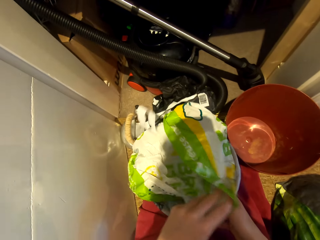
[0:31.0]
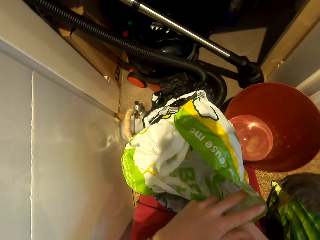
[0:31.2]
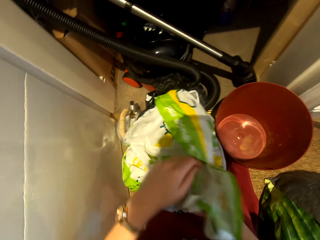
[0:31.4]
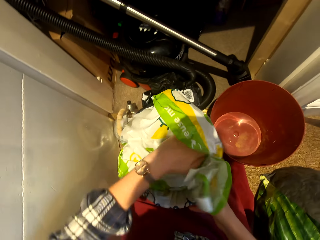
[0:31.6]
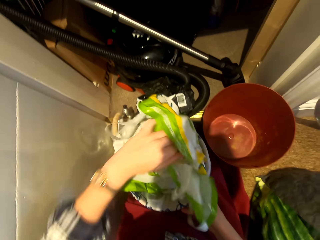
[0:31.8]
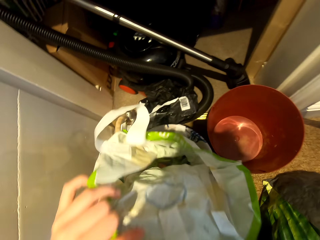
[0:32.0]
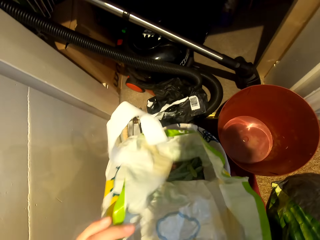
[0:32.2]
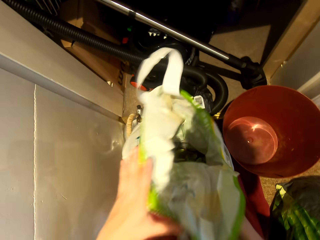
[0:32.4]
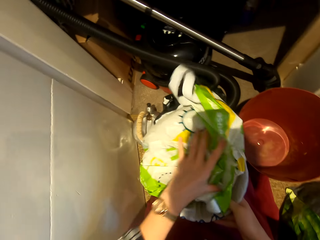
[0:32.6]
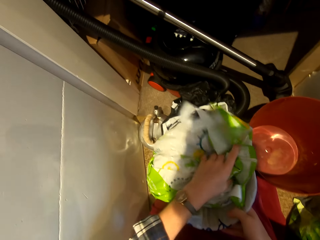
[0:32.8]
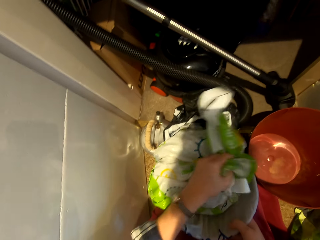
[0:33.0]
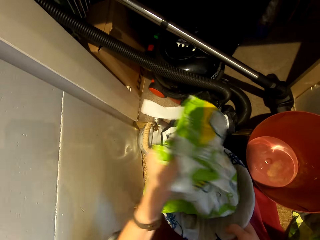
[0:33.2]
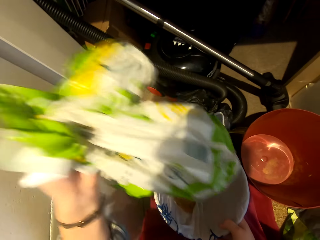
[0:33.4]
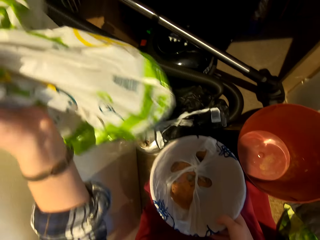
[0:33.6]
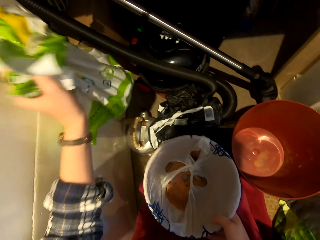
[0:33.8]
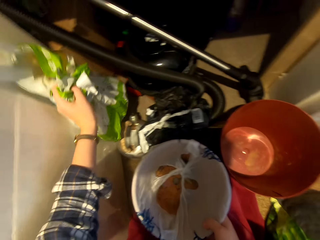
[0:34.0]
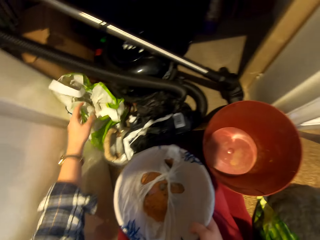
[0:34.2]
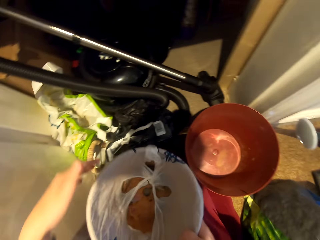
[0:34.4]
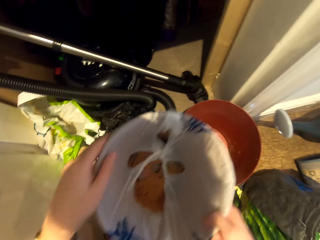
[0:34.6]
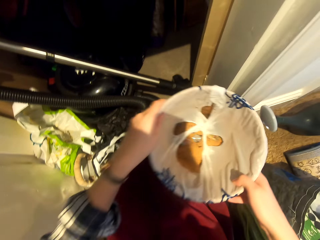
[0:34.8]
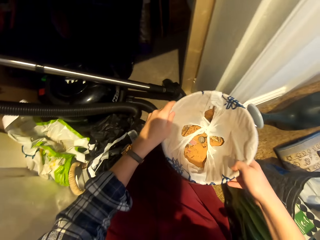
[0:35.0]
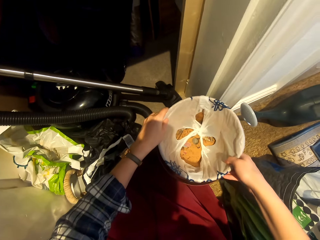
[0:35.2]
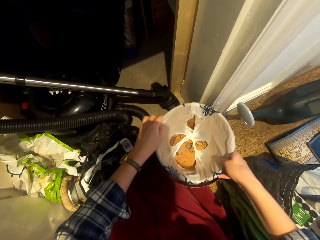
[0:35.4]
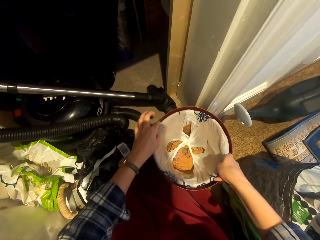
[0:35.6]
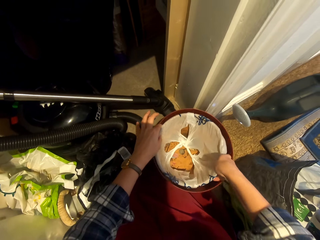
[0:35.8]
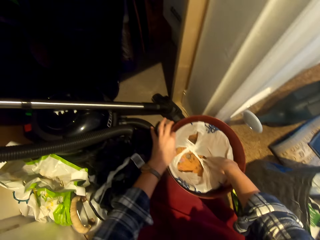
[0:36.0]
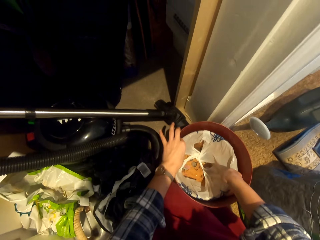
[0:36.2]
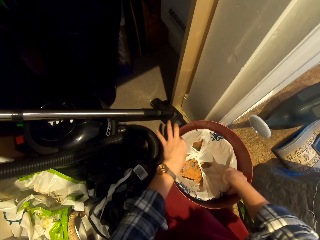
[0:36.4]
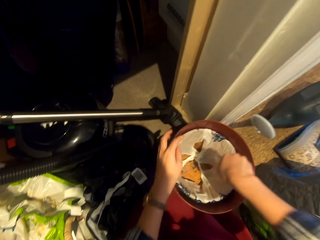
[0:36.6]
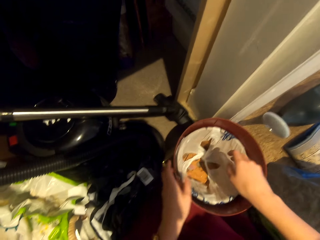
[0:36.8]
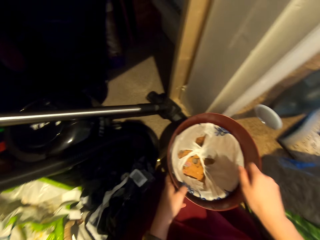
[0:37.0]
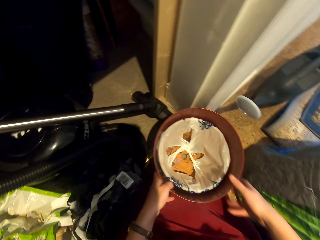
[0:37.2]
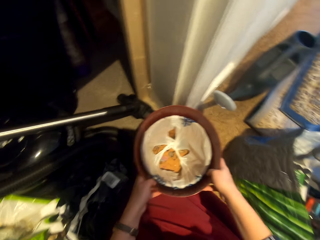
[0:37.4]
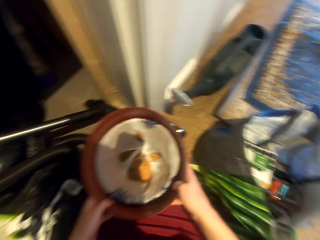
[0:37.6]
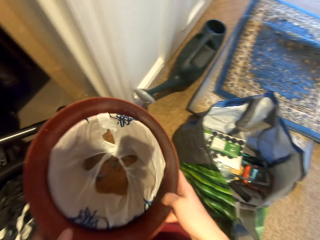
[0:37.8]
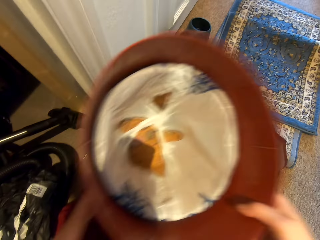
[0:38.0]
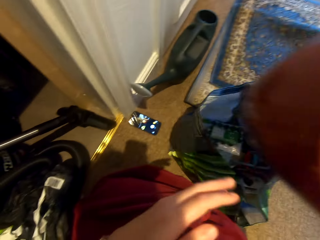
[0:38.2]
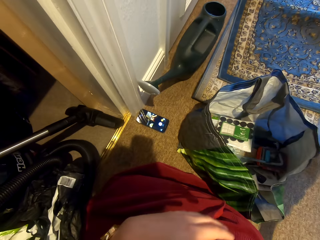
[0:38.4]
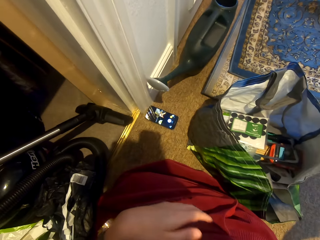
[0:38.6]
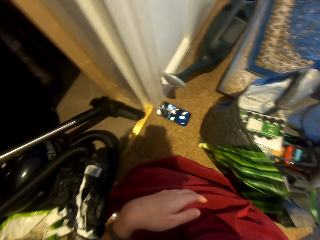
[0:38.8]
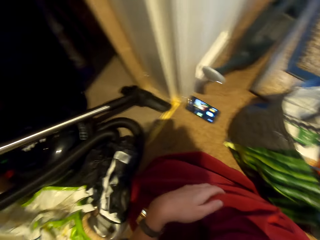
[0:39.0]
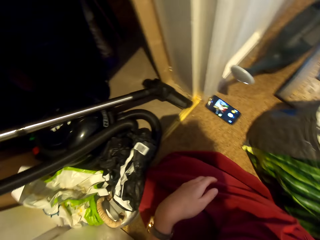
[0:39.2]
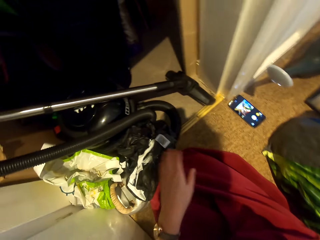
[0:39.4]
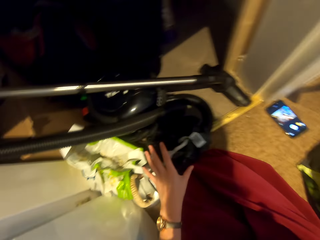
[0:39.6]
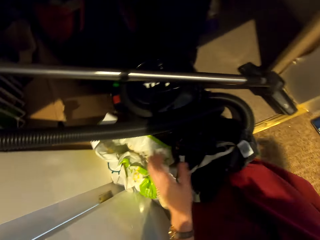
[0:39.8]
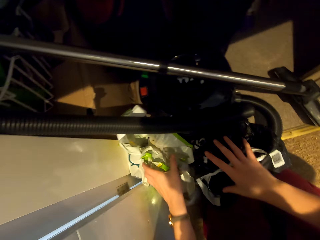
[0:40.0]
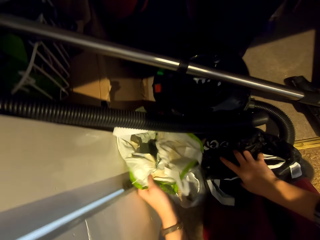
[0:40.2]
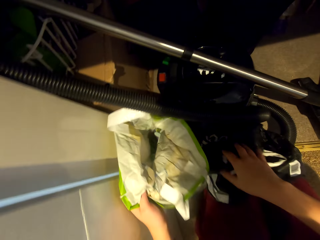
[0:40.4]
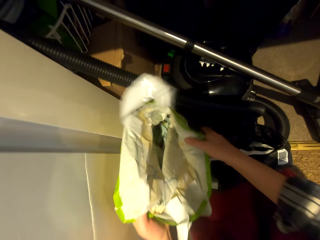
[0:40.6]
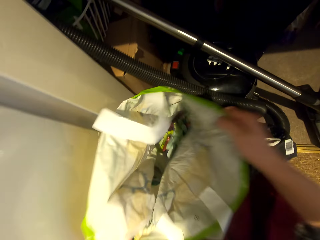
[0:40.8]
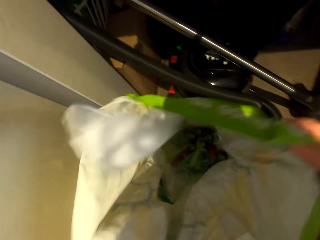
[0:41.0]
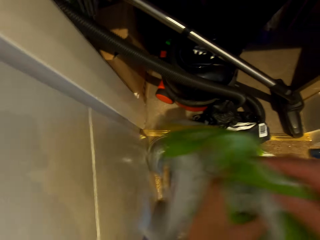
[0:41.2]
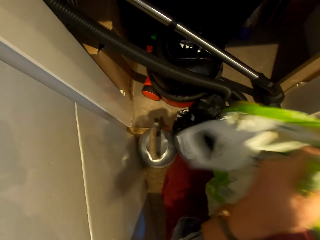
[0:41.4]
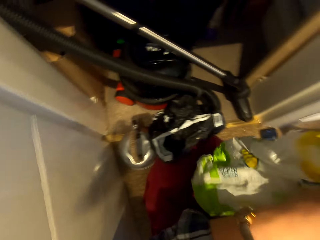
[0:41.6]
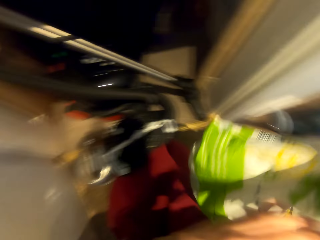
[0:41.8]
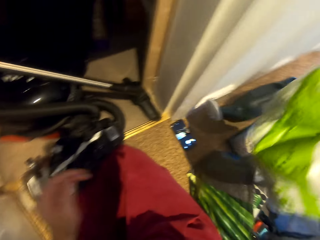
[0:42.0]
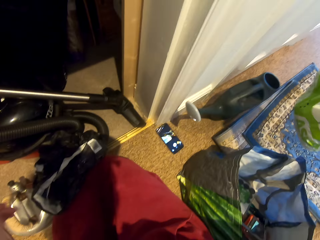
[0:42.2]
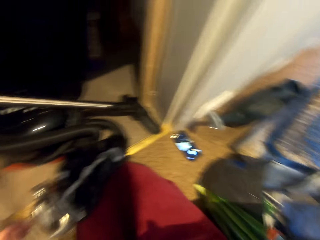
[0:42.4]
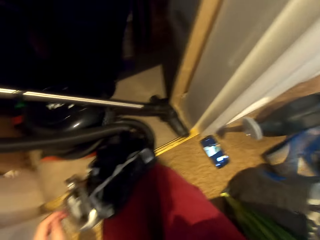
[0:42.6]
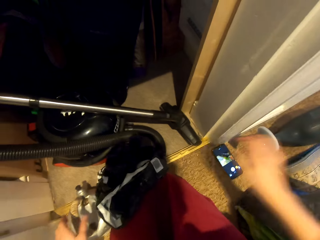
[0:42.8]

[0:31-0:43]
The camera wearer removes the bag from the flower pot. They put the polythene on the floor. They hold the flower pot. They pile the flower pot. They put a plastic container on the bucket. They carry the bucket. They put the bucket on the floor. They touch a vacuum cleaner. They take the polythene from the floor. They hold the bag with the other hand. They put the bag aside.

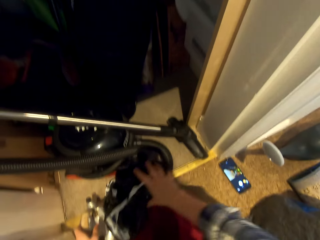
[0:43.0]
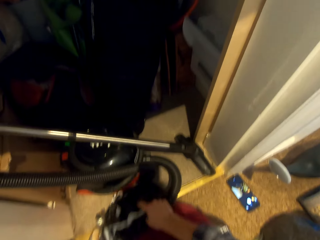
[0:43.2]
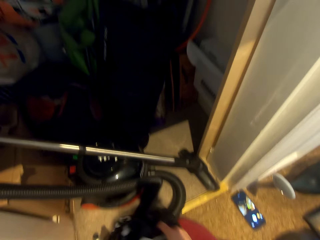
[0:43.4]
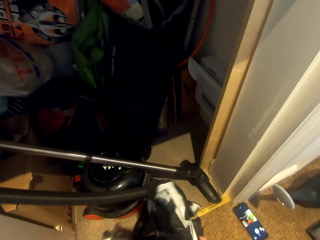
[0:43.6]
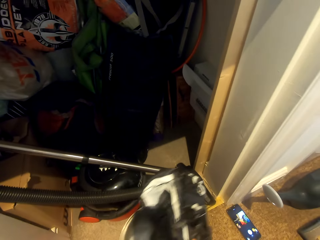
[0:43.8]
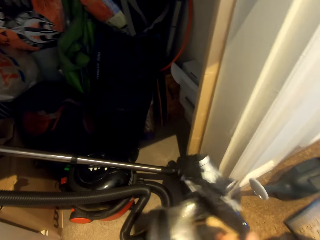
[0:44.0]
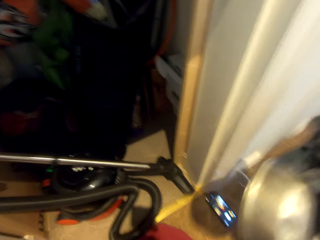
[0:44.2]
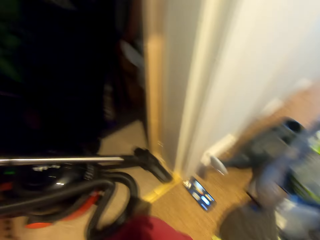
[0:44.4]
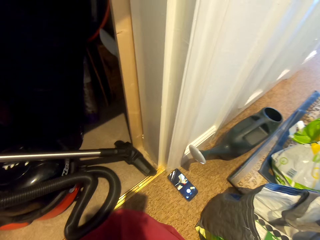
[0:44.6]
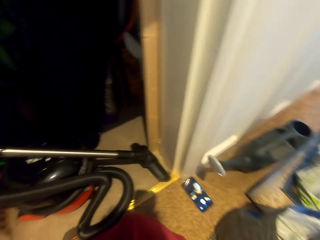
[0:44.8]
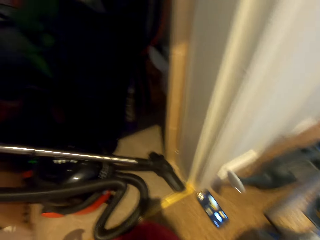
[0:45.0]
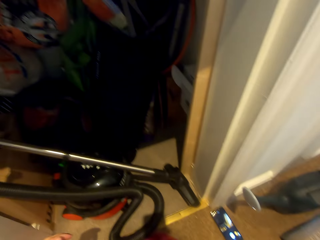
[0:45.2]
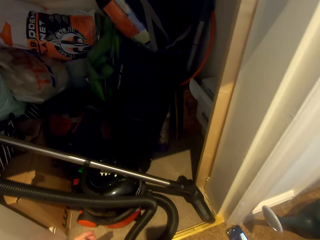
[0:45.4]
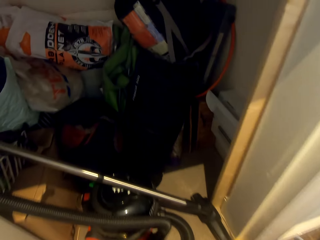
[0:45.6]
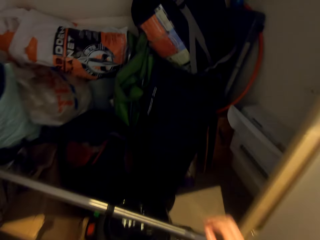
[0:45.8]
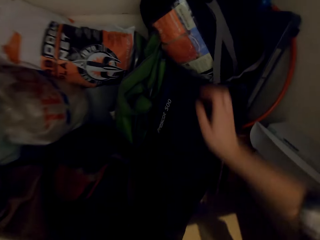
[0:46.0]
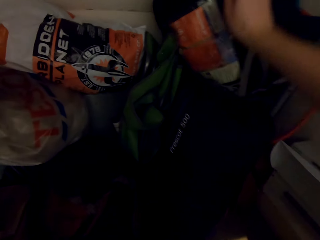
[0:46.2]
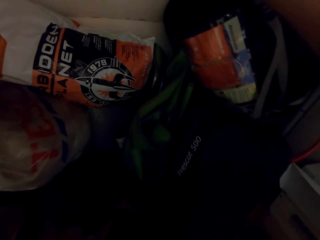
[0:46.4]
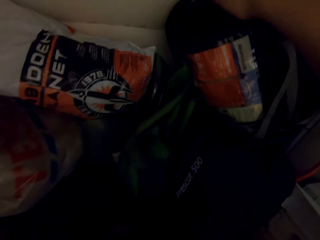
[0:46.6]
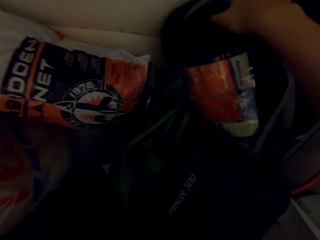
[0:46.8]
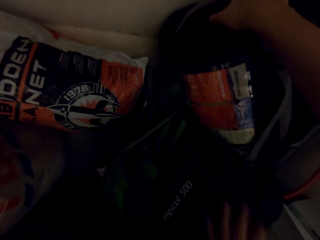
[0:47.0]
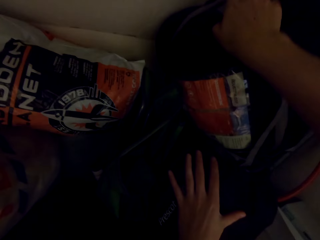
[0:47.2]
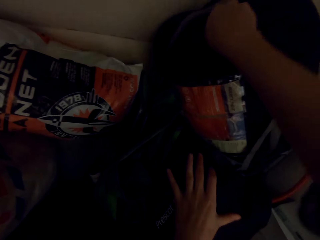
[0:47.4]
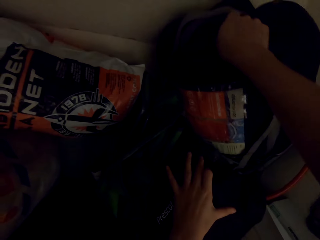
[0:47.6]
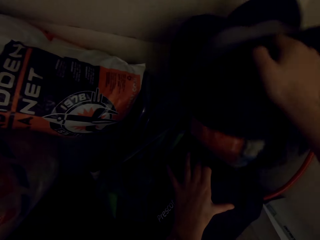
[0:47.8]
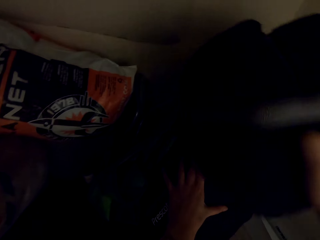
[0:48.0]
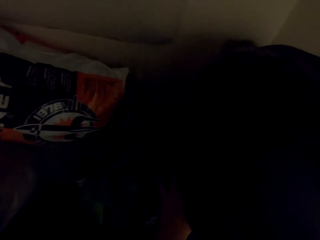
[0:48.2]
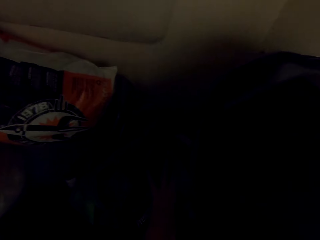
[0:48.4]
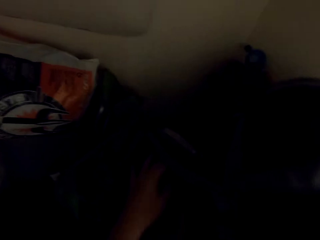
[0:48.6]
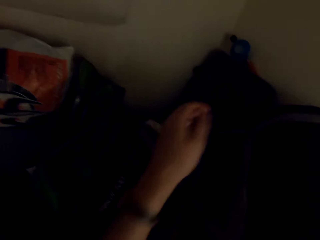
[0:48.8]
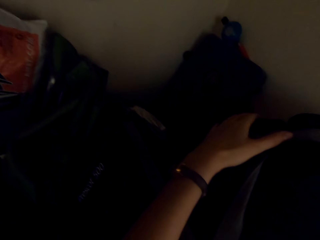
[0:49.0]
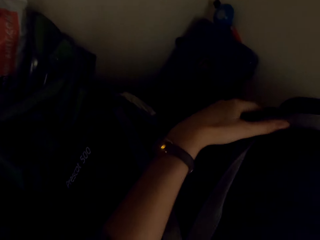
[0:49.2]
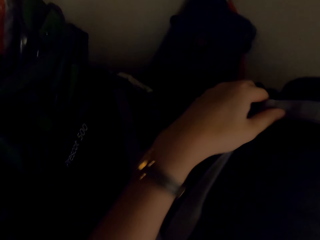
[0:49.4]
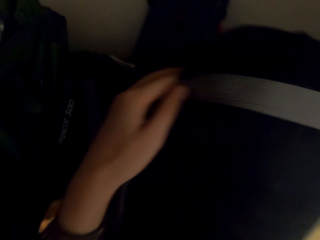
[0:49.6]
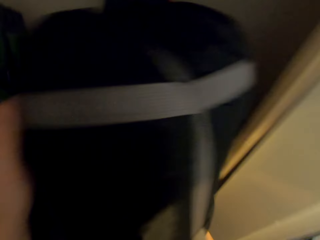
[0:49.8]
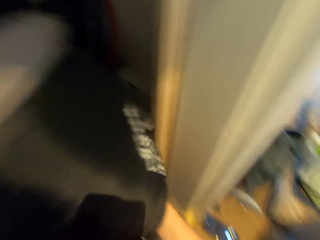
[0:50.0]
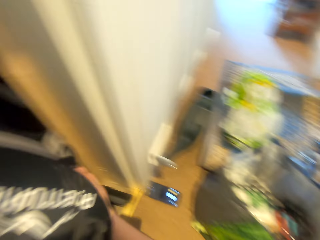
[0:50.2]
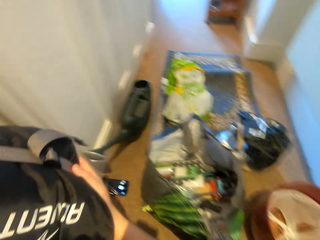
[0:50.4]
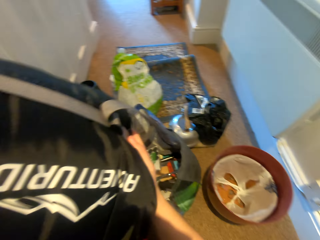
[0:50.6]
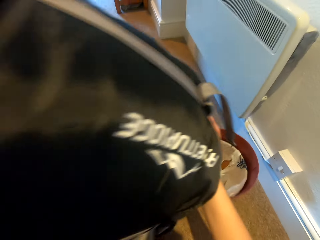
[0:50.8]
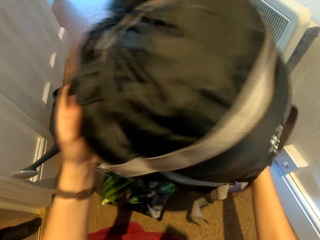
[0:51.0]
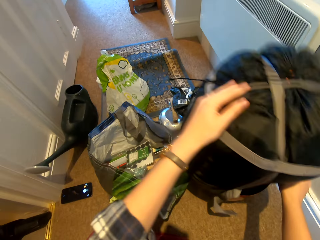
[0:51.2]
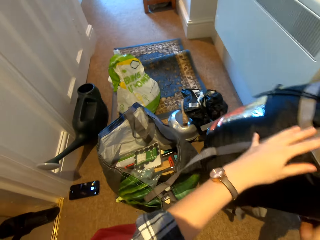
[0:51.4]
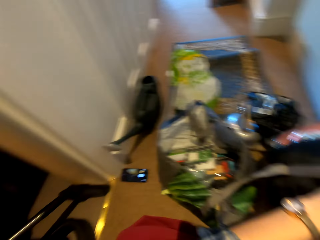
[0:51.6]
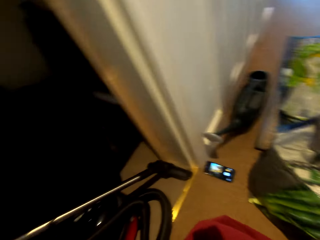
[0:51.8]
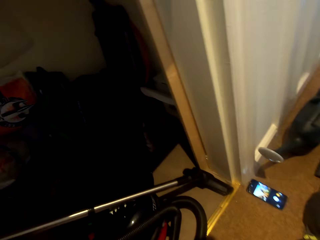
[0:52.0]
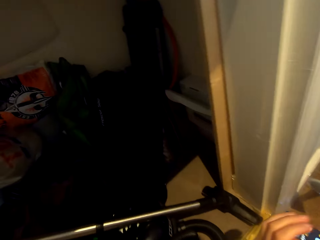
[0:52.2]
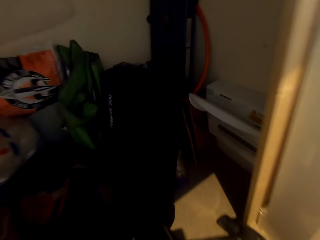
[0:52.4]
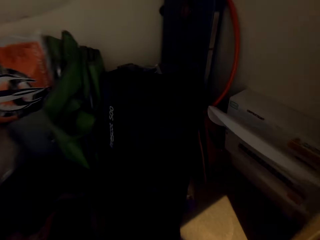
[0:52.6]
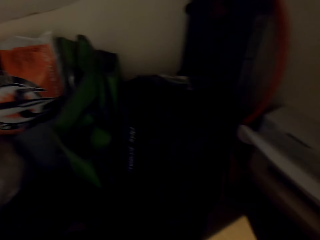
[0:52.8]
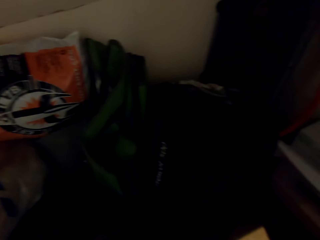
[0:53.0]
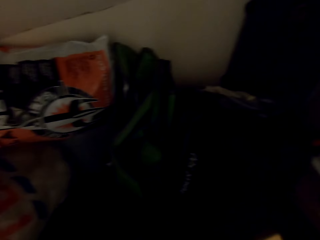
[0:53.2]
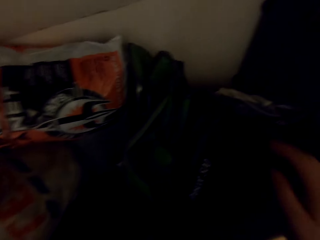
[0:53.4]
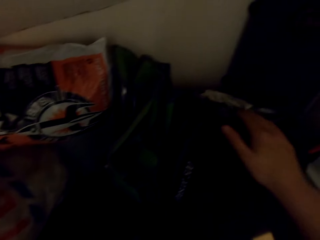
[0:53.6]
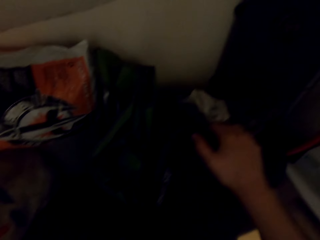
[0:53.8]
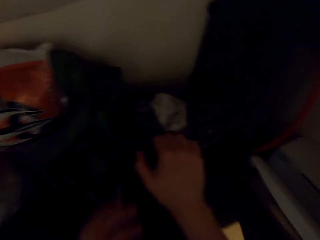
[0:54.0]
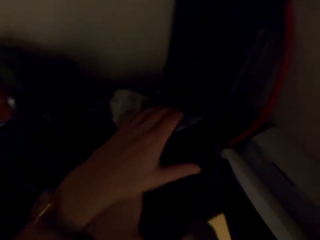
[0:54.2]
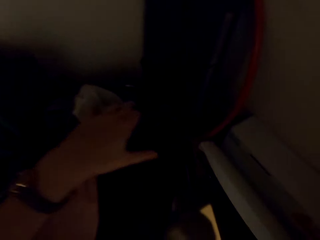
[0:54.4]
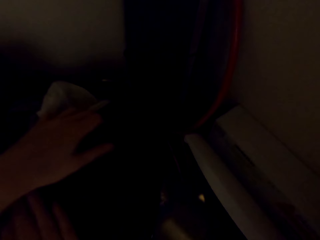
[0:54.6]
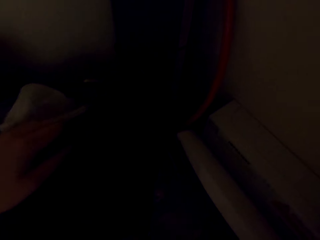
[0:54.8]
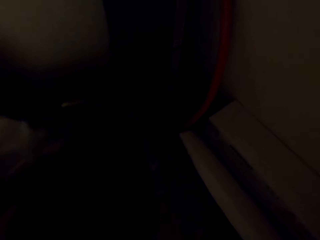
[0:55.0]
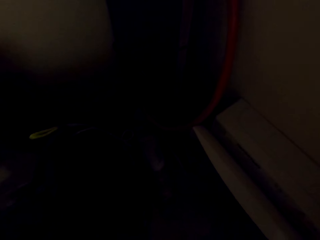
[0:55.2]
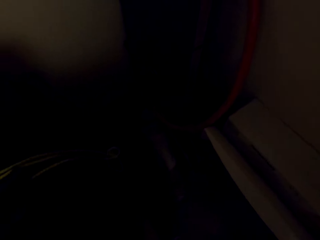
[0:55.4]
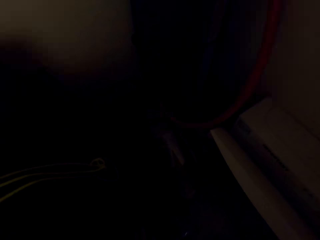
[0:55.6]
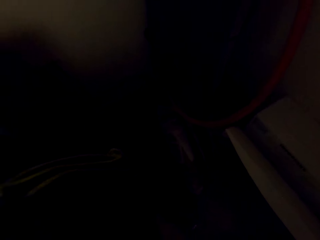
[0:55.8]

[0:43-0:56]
The camera wearer picks up the kettle. They take the polythene from the floor. They move both the kettle and the bag aside. They put the polythene on the floor. They hold the bag. They rest a hand on the bag. They remove the bag from the wall drawer. They hold the bag. They lift the bag. They put the bag on the floor. They touch the bag on the wall drawer.
